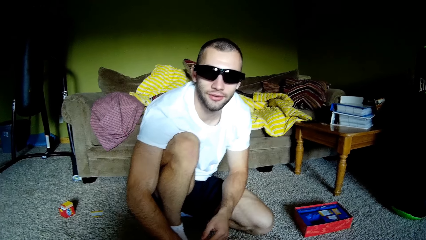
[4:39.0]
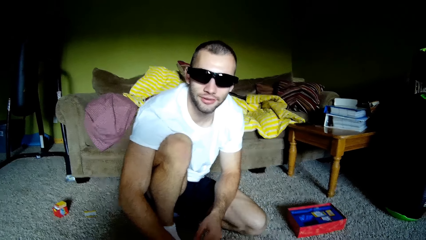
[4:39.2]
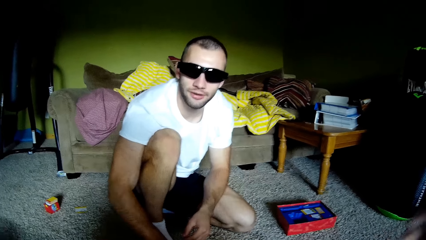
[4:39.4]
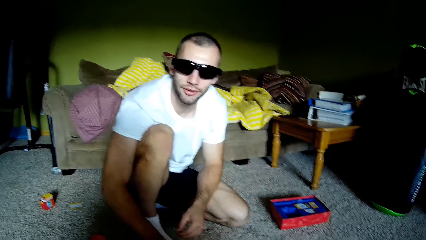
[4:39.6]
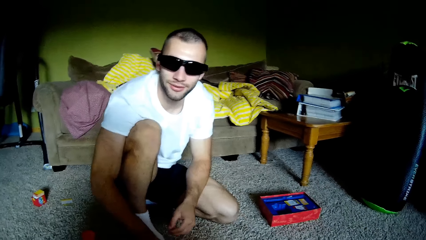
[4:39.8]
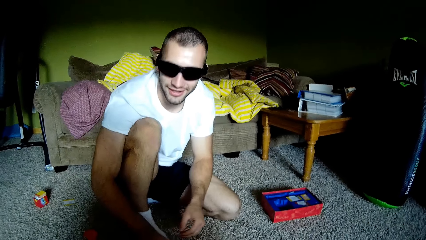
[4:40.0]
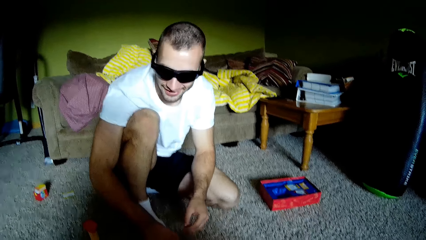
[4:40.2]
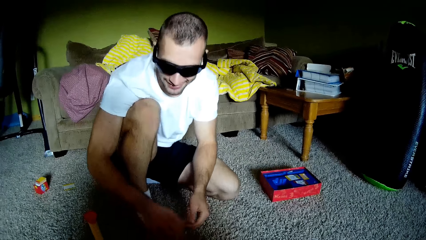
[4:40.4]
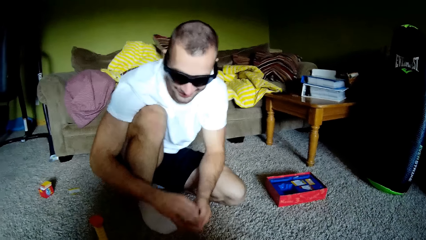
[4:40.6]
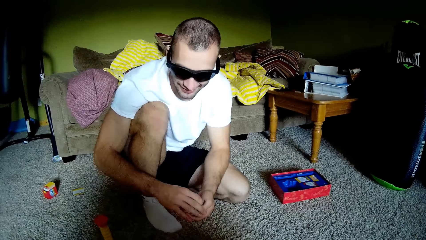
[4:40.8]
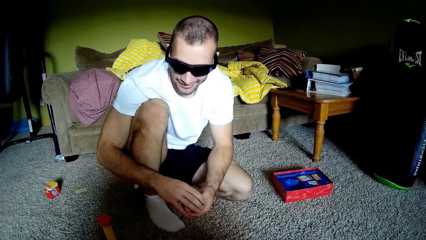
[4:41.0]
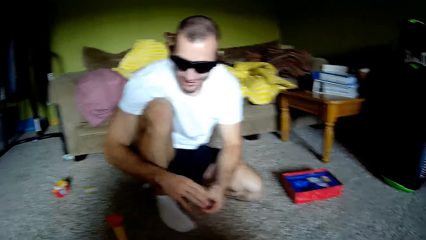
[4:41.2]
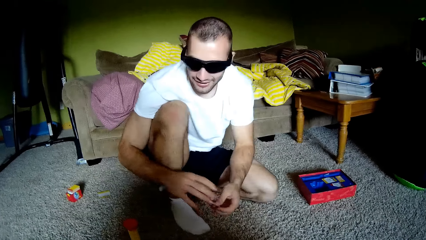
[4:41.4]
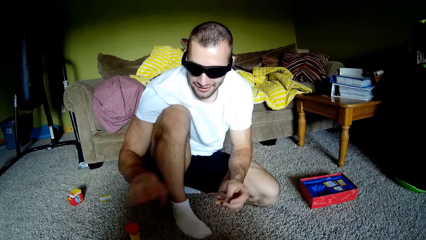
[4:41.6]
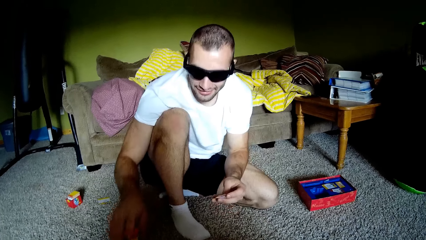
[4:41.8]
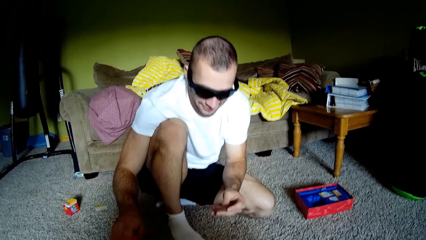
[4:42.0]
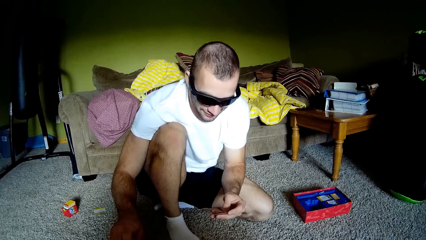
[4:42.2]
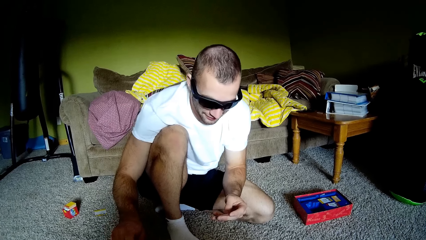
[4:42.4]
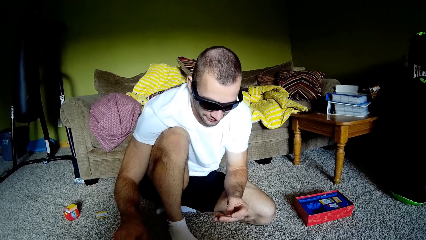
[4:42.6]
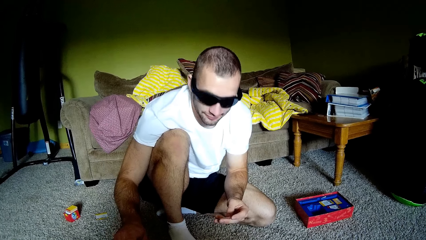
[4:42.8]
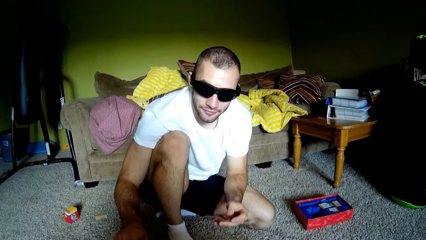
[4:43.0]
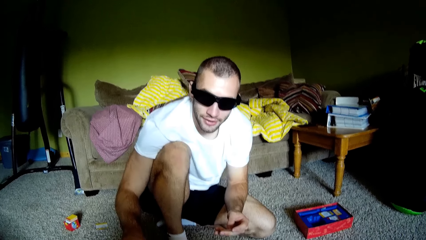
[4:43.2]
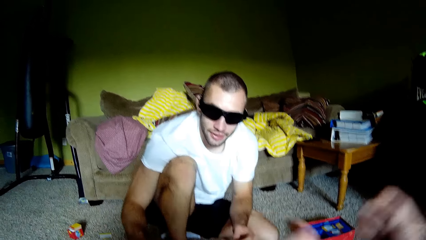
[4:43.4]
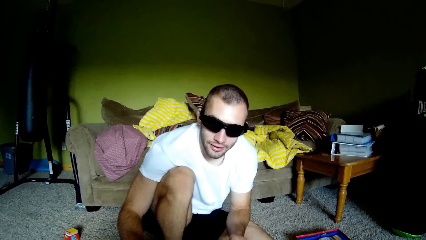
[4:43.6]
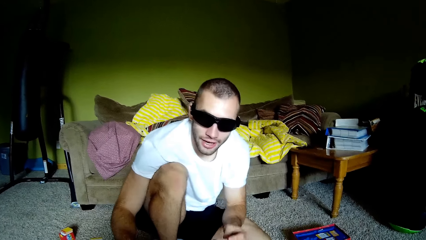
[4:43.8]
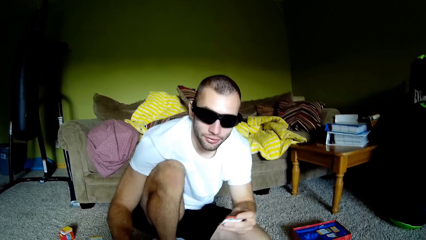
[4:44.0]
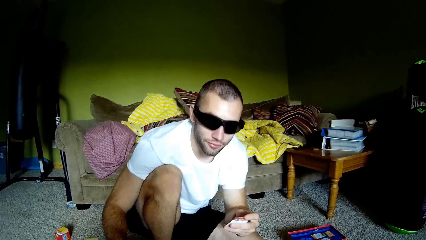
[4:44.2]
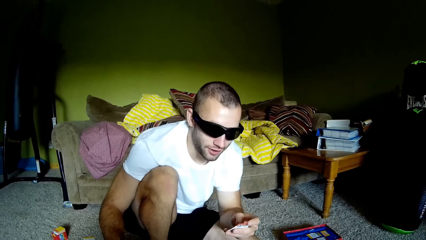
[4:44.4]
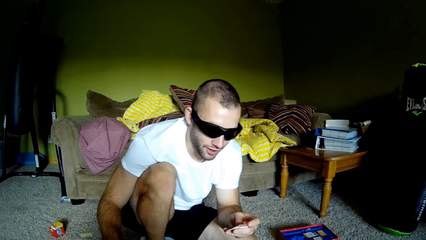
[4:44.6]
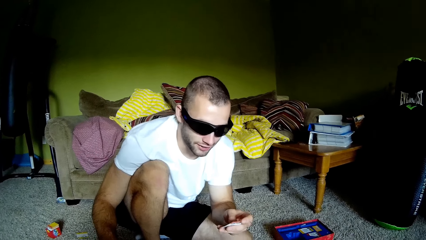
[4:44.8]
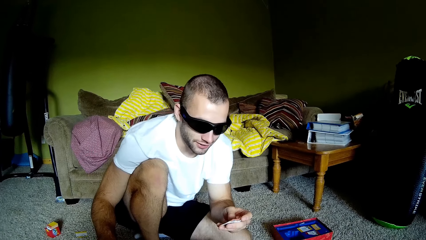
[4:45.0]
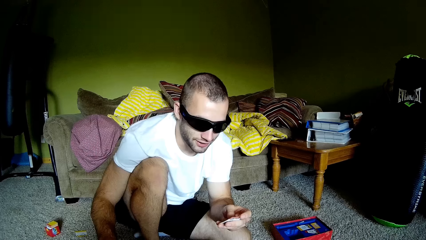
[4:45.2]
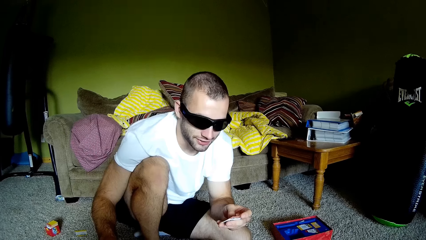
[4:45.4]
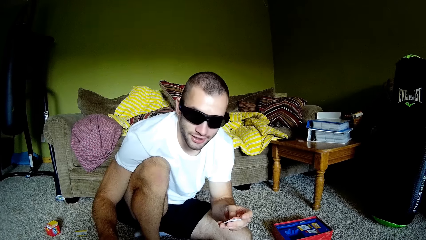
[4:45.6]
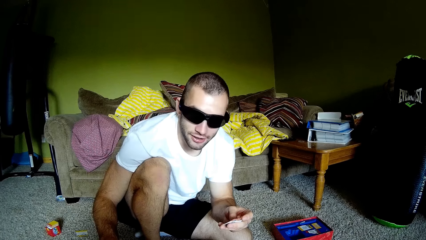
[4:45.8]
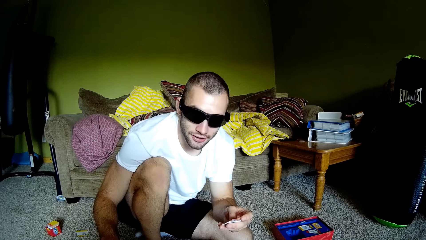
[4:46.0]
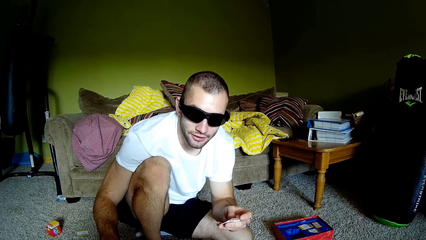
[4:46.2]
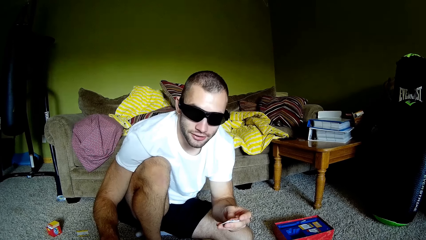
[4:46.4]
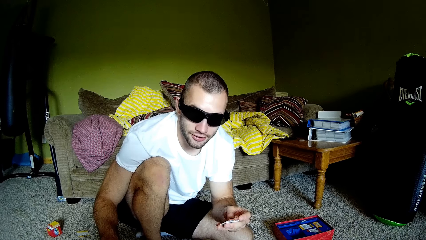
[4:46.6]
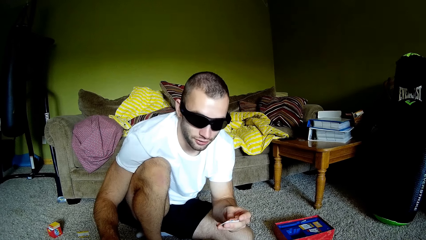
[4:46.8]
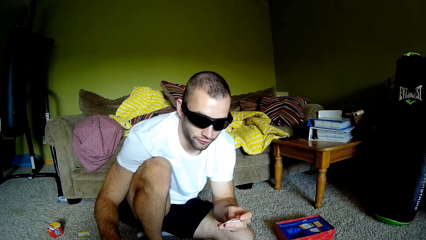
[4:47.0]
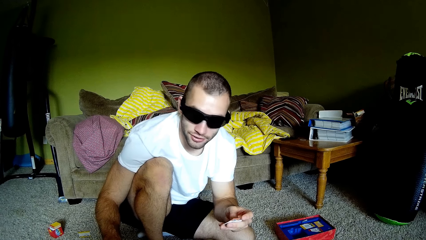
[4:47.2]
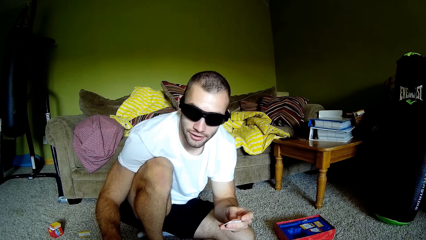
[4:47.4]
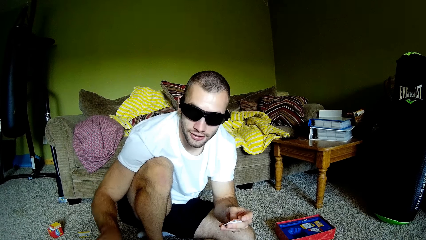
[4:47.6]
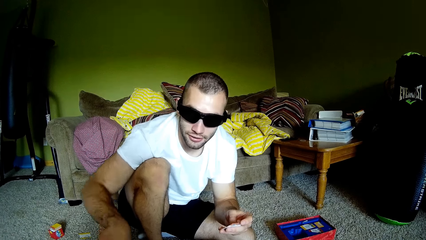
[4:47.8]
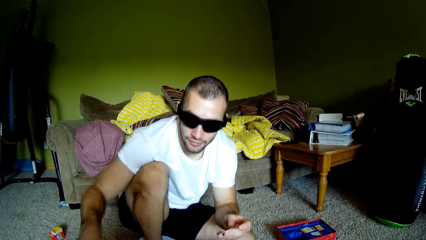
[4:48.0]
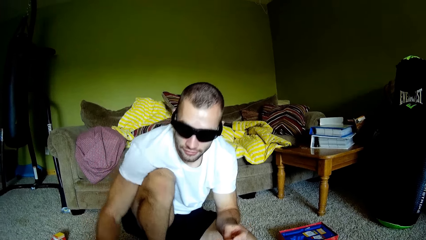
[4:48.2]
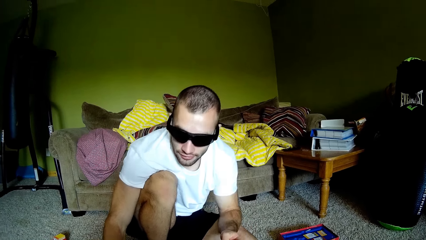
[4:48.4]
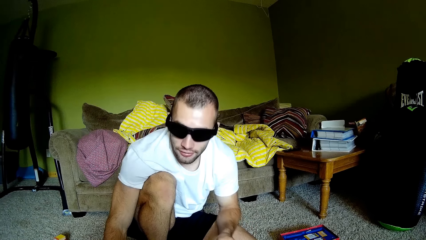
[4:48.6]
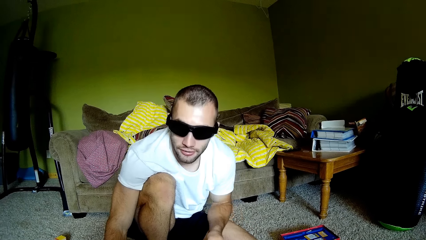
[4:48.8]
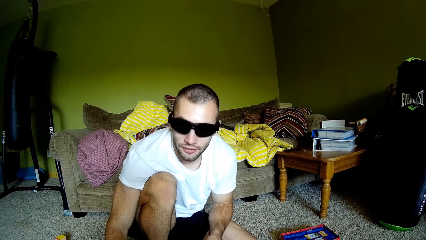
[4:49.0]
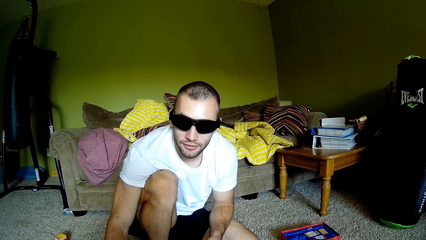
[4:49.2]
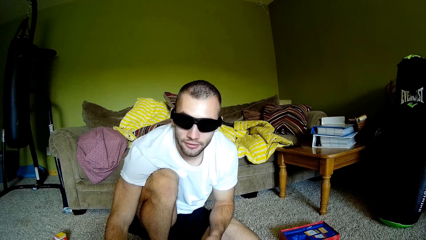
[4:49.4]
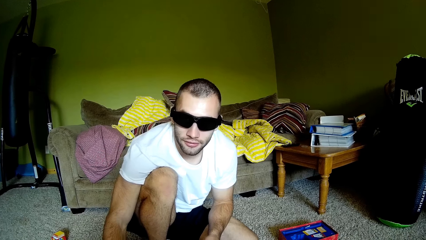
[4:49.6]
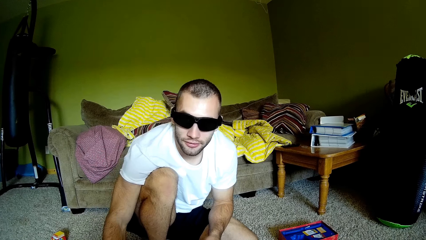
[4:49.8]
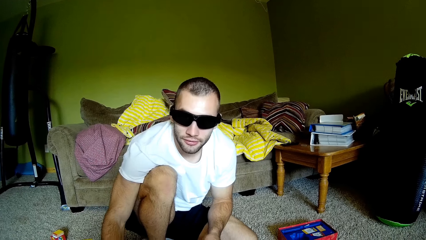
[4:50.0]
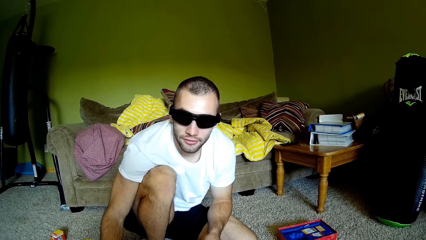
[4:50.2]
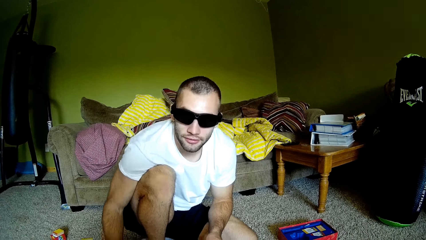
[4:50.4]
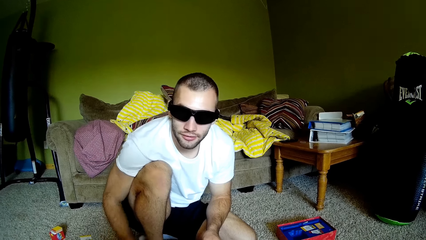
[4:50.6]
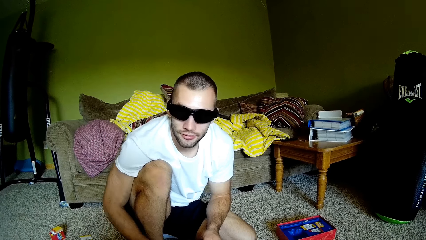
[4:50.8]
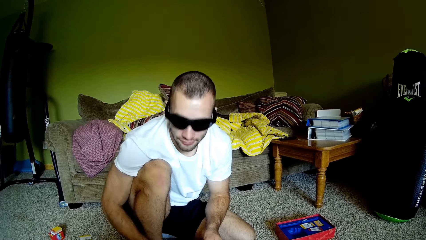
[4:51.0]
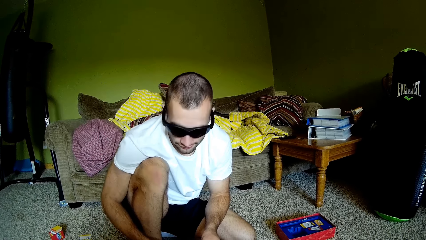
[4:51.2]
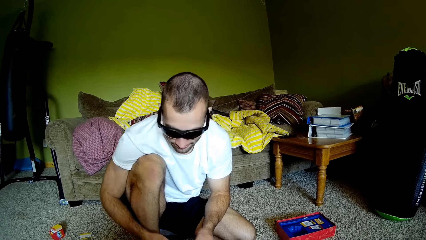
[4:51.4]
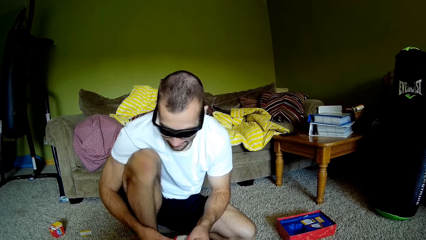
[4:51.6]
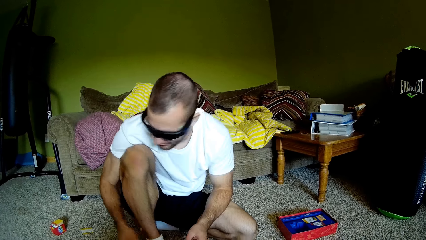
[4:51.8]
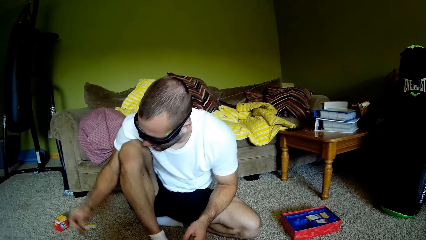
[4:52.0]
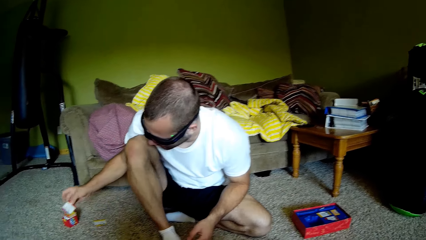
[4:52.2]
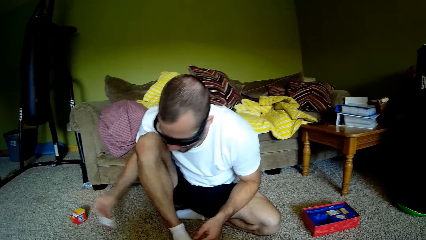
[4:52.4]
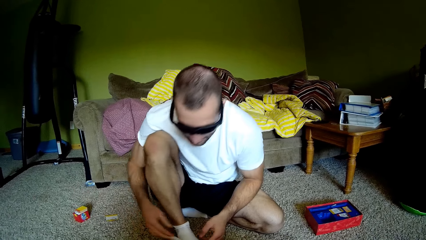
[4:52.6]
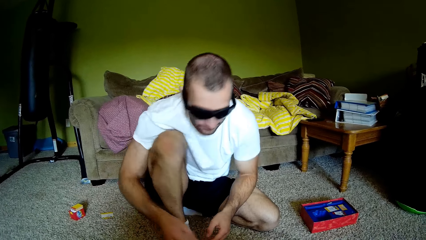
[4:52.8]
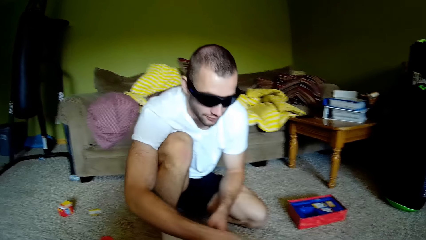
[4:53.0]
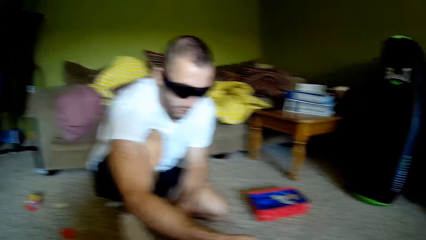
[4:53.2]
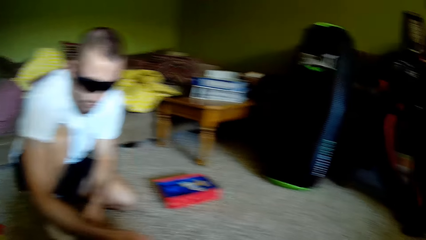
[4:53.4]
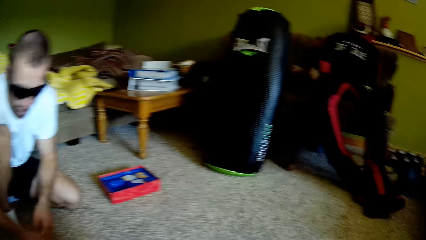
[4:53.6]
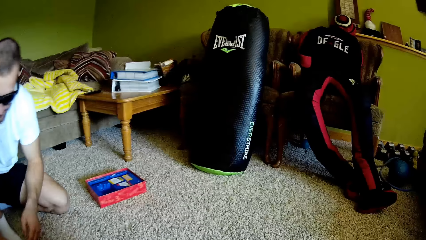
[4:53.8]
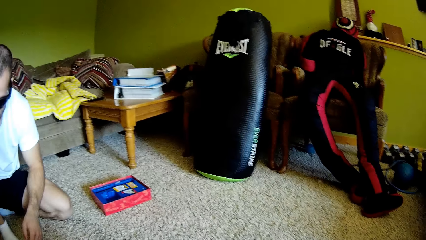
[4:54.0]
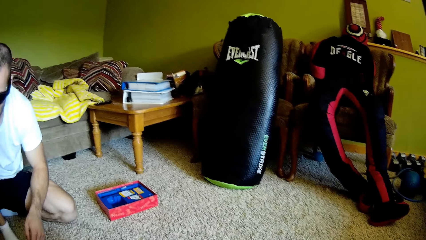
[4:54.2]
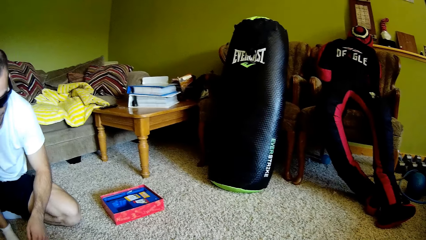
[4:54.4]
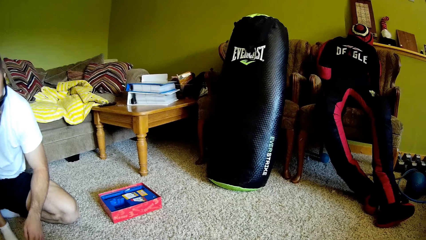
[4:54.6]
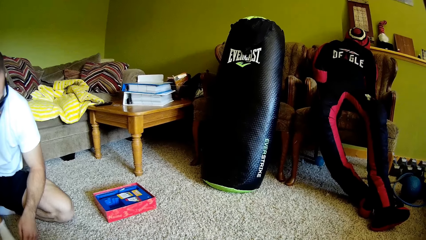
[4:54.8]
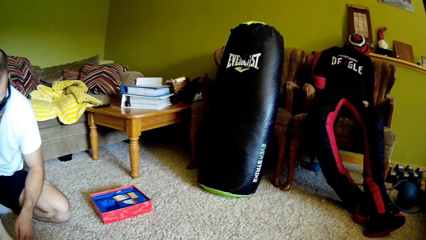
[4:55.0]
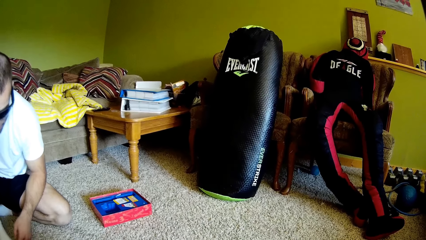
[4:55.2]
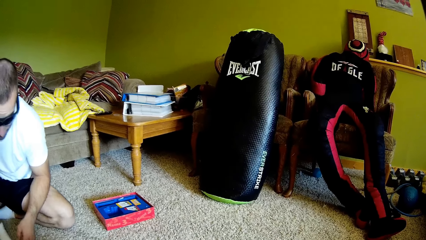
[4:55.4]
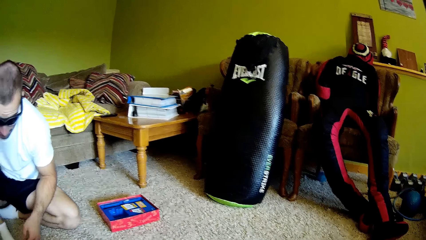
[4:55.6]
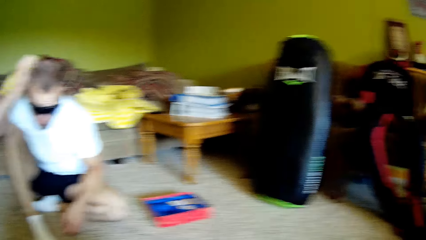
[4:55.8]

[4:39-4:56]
A man holds playing cards. The camera wearer waves hands. The man reads from the paper and presses something on the floor. The camera wearer interacts with the man. The man drops the paper on the floor.
